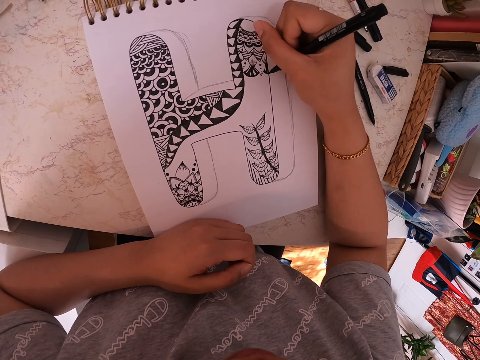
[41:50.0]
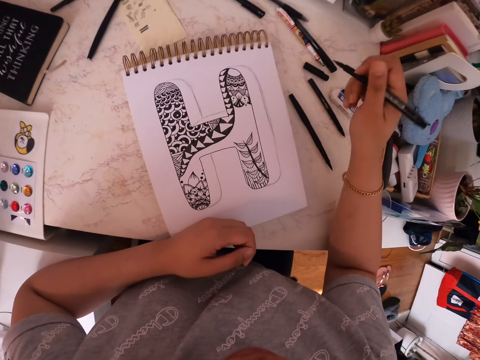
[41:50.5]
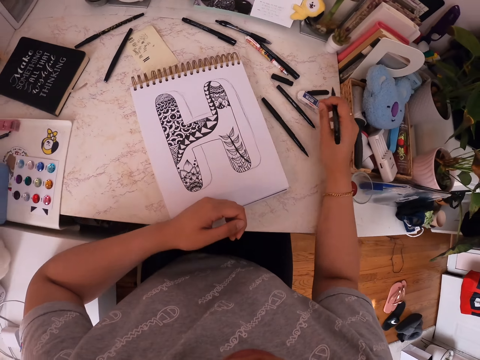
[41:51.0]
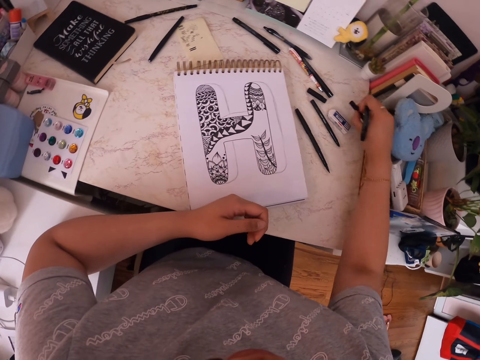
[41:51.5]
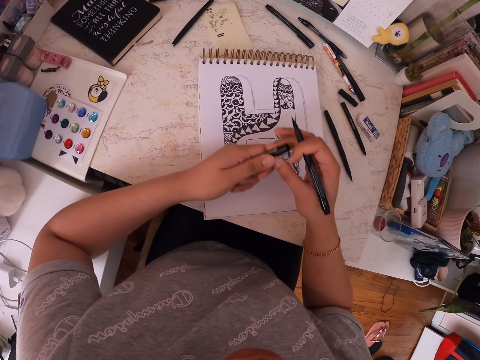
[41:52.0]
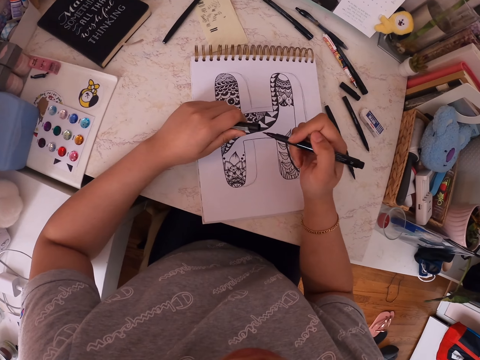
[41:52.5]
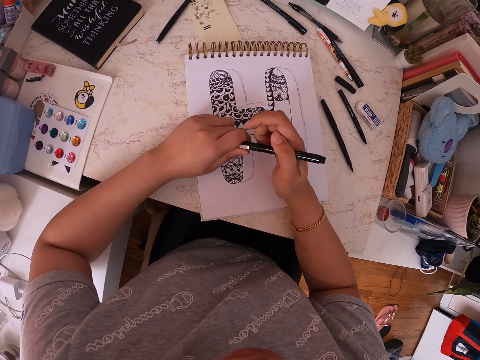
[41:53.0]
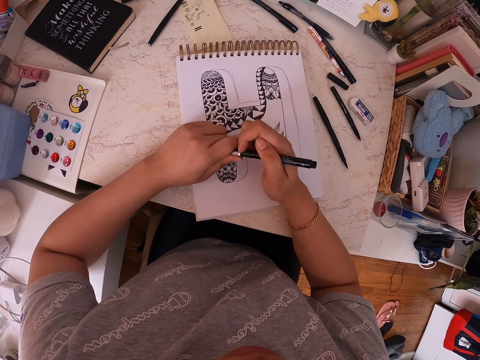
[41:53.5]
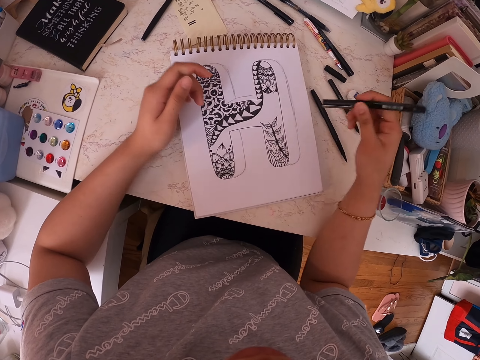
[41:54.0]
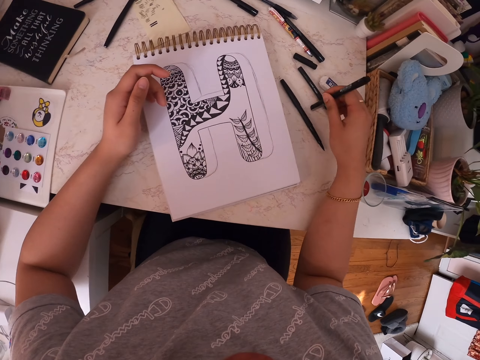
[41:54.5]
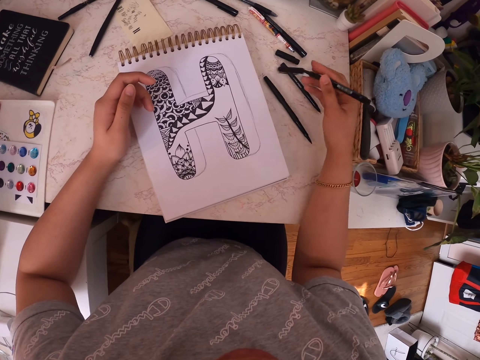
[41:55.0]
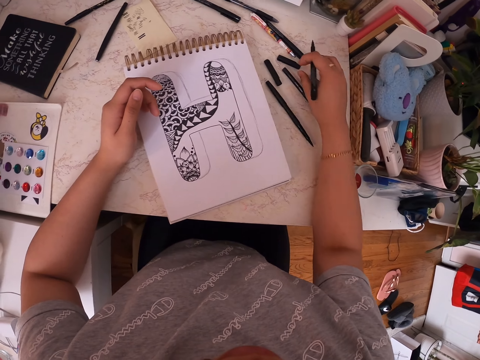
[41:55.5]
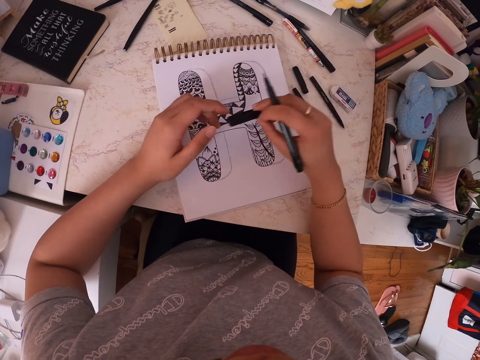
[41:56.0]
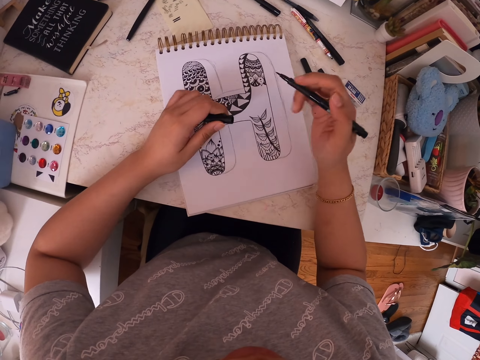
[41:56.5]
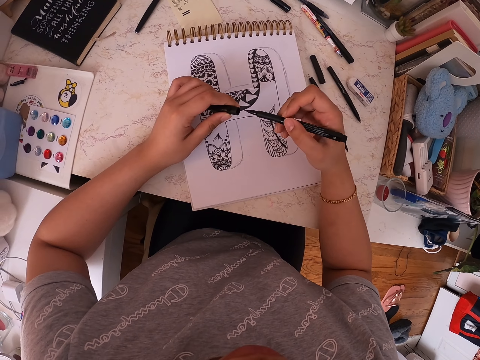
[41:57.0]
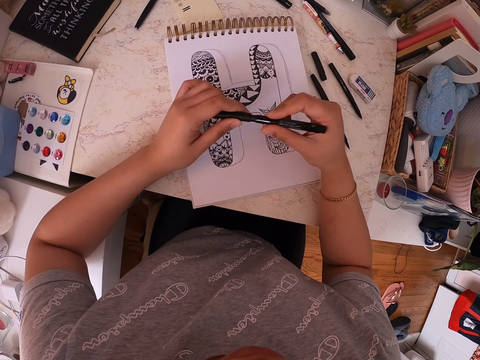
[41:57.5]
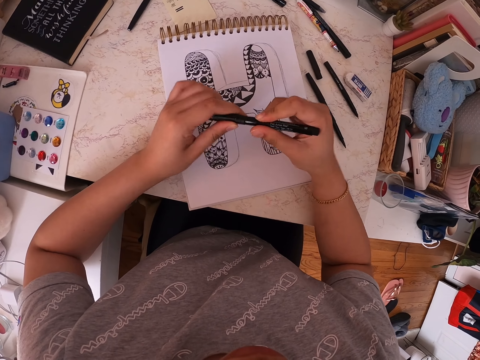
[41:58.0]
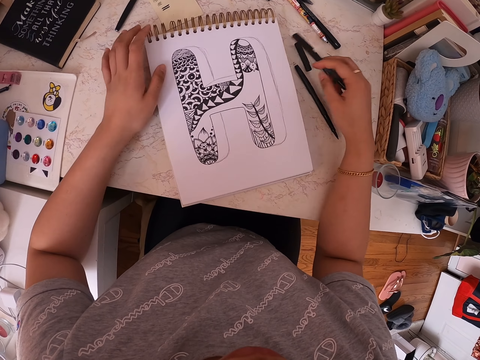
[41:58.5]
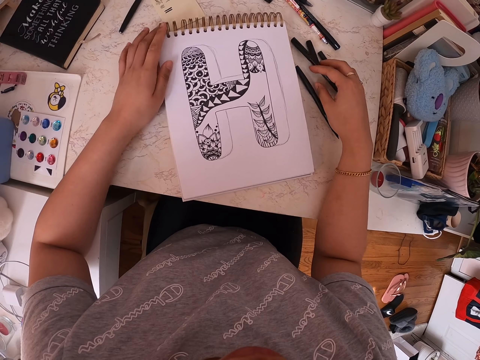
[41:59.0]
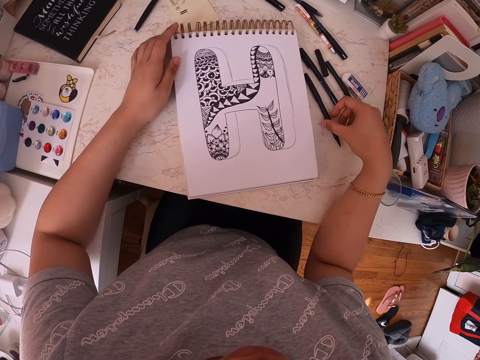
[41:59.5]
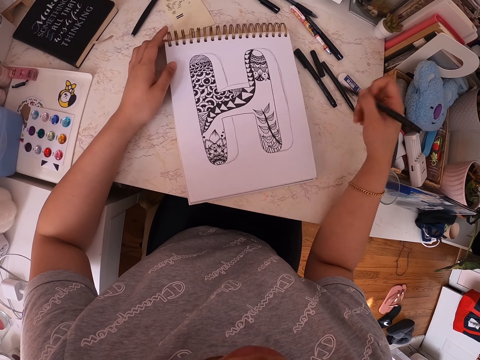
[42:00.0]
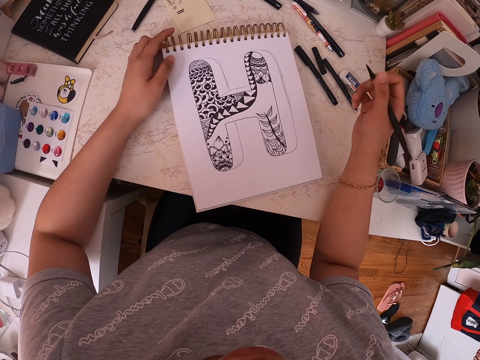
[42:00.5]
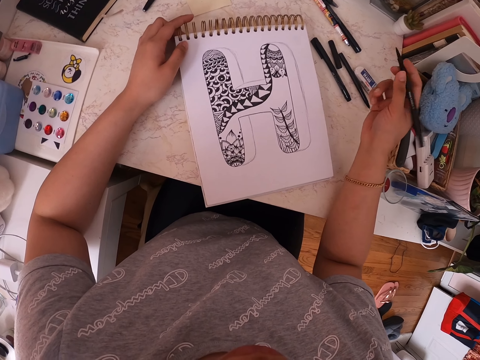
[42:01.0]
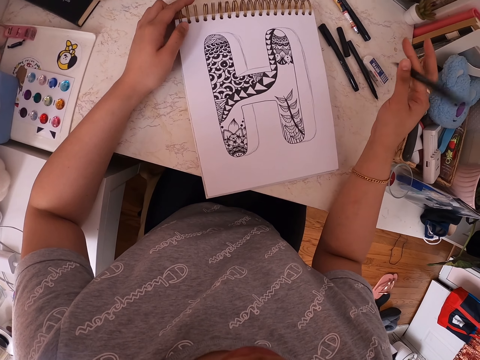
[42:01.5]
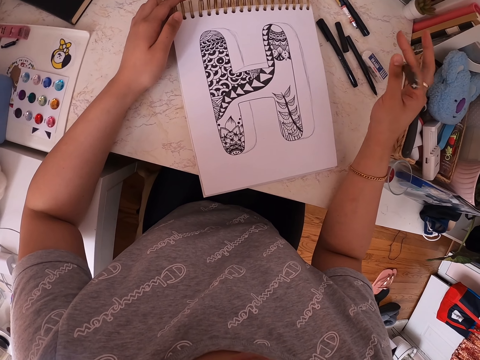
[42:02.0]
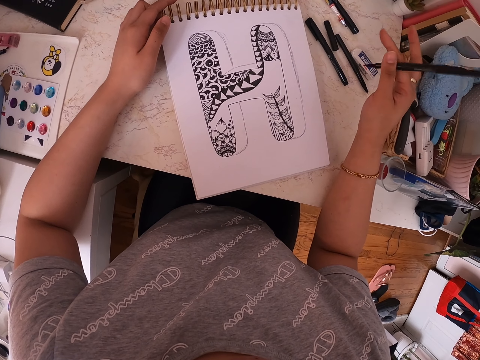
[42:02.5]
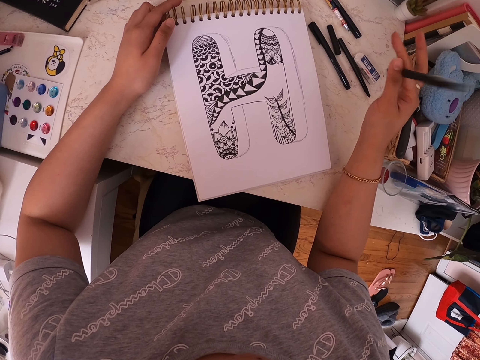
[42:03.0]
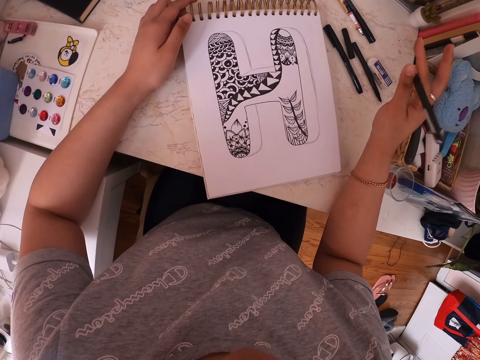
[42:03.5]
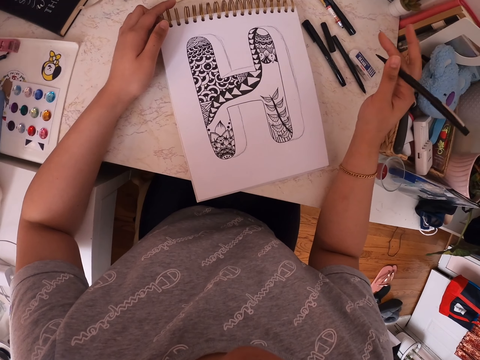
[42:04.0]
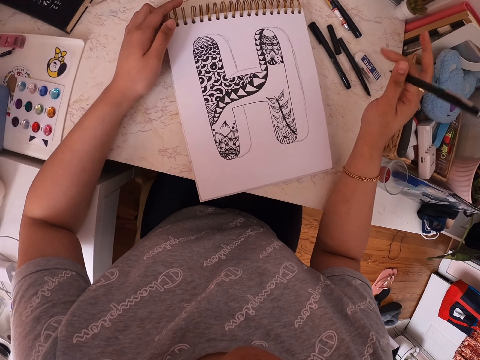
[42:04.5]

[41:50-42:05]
The camera wearer picks the lid or top of the marker pen. He puts the lid in his left hand. He covers the marker pen with the lid. He removes the lid from the marker pen. He drops the top of the pen. He picks another lid. He puts the lid in his left hand and covers the marker pen with the lid. He puts the marker pen on the table. He picks another marker pen. He stares at a drawing. He swings the marker pen.

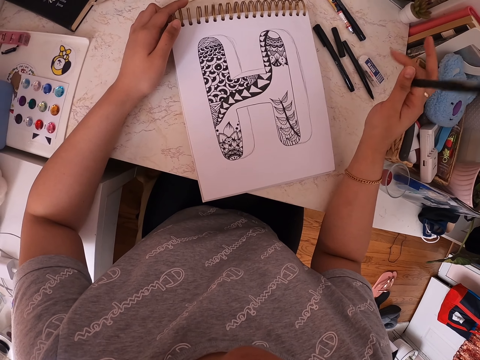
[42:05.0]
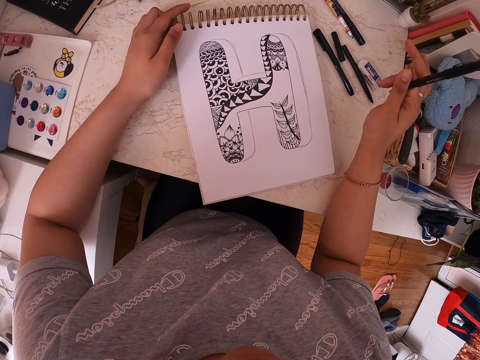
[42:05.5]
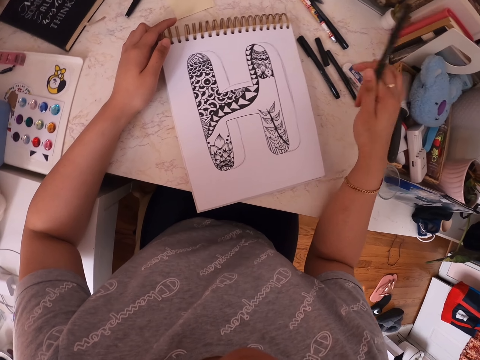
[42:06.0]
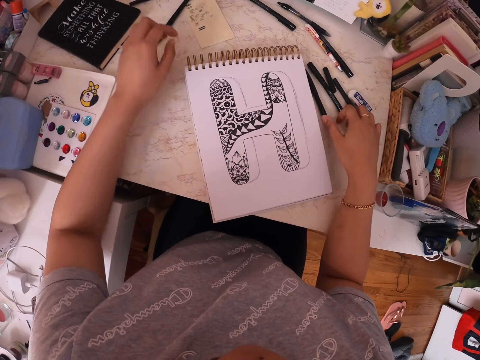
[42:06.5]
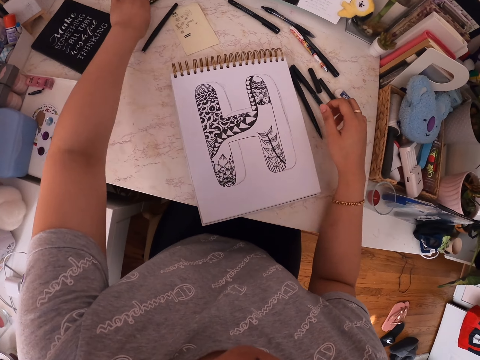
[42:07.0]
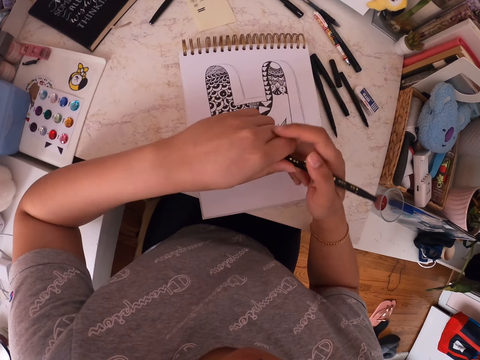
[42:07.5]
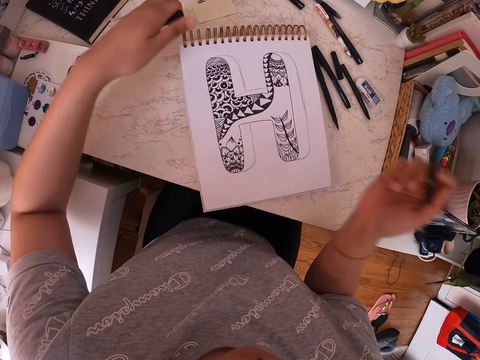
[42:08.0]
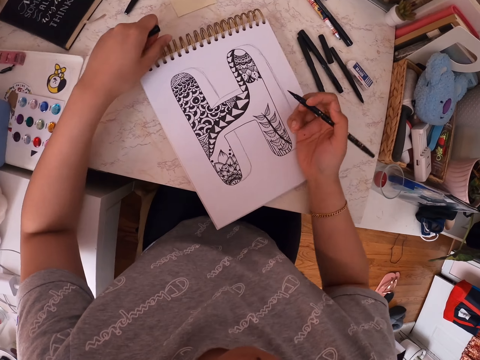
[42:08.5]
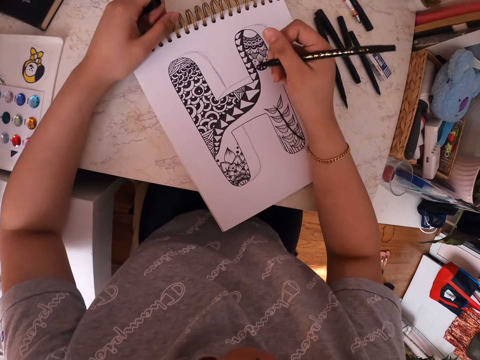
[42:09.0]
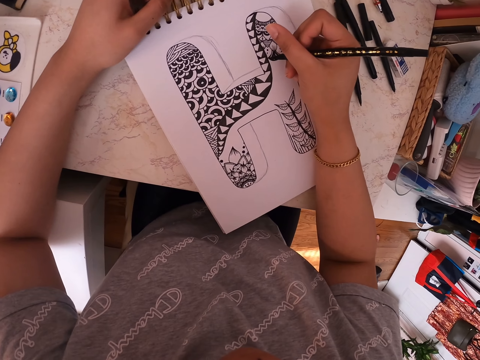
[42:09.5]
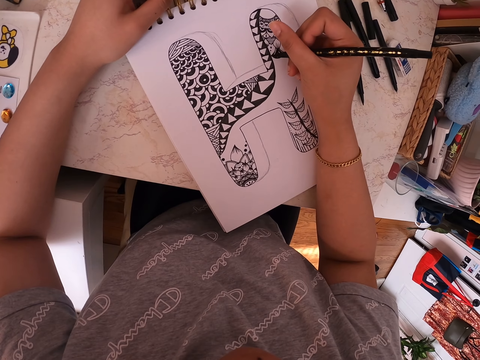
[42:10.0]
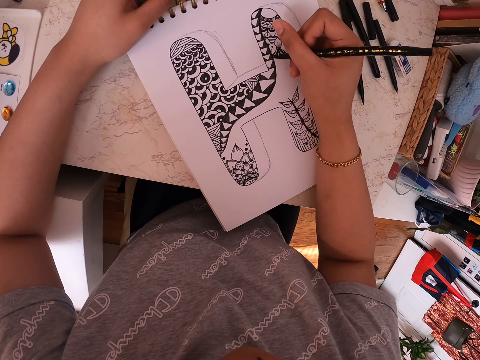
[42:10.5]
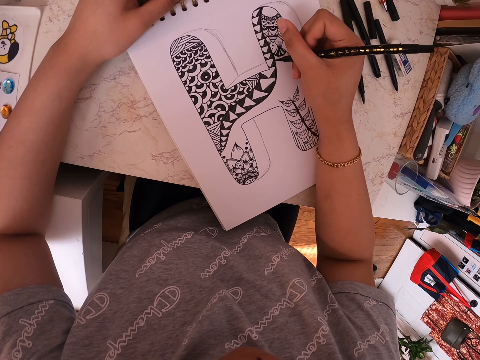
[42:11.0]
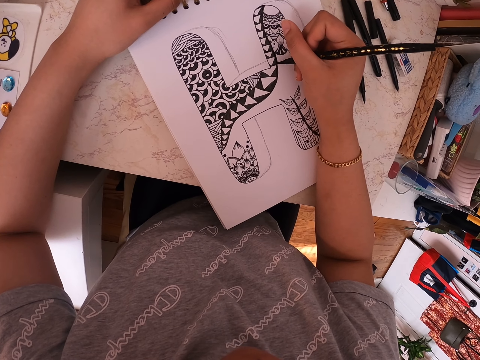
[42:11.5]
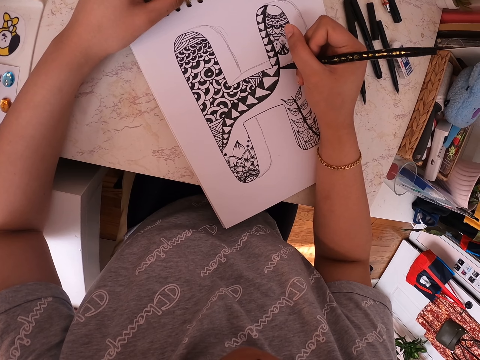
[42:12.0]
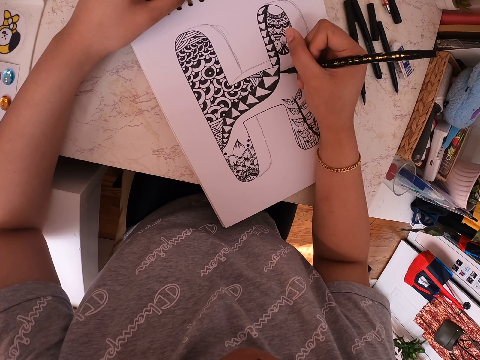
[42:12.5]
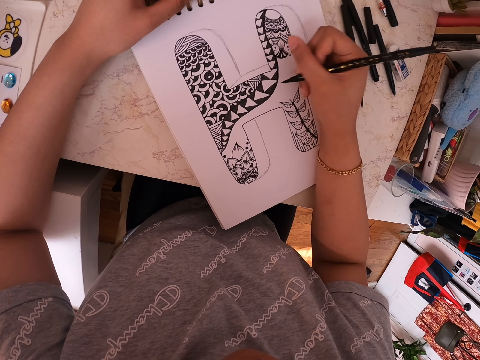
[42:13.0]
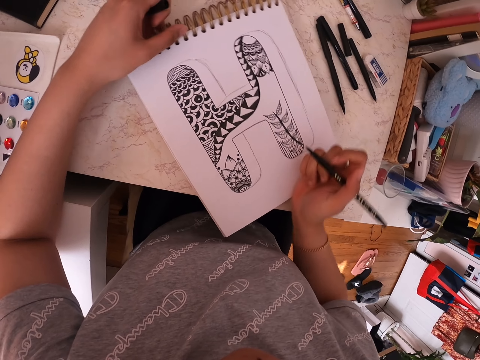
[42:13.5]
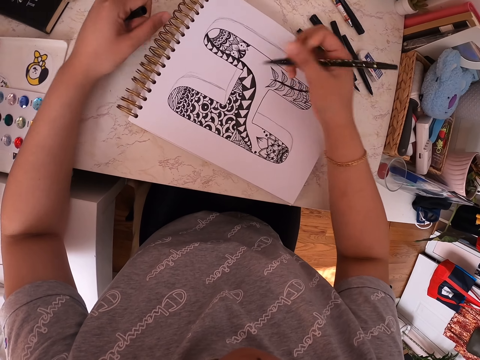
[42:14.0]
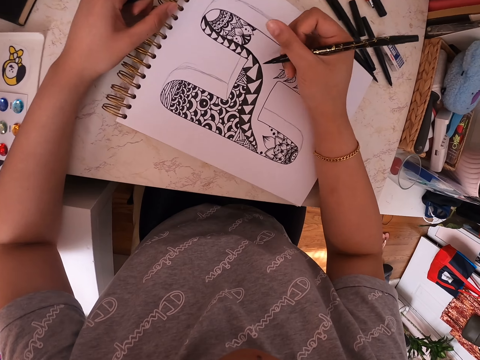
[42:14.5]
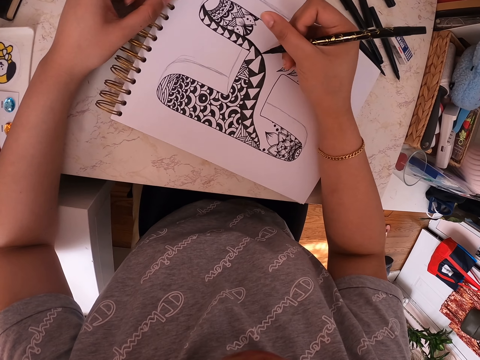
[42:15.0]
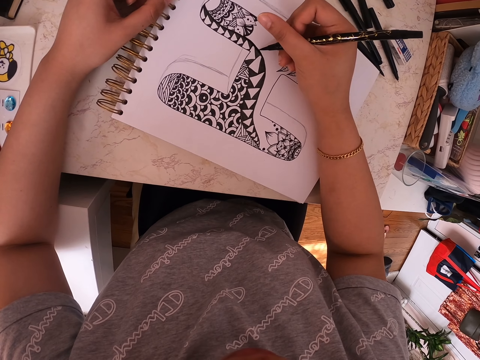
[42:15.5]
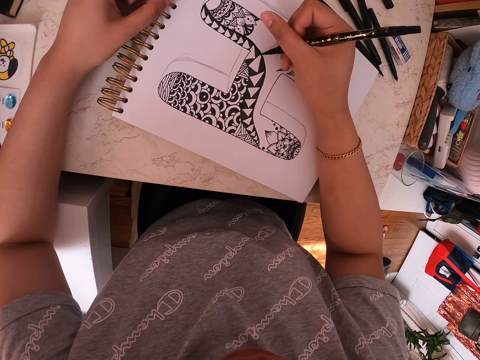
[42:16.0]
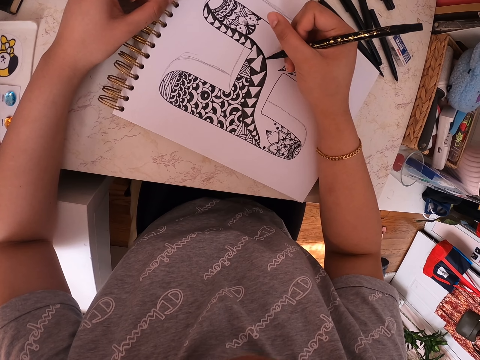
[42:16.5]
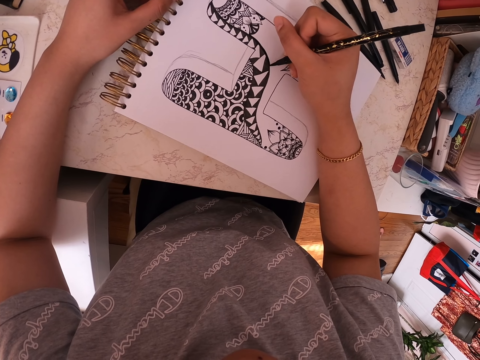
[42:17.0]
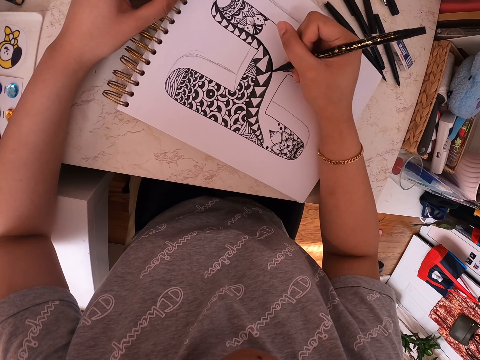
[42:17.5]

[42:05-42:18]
The camera wearer puts the marker pen on the table. They pick another marker pen and remove the lid of the marker pen. They move the book on the table. They draw on the drawing book using the marker pen. They turn the drawing book on the table. They draw on the drawing book using the marker pen.
